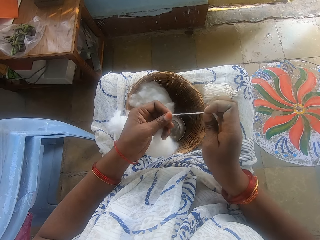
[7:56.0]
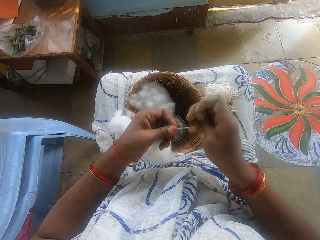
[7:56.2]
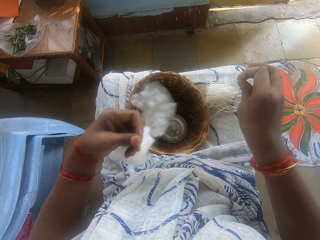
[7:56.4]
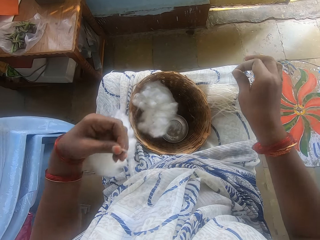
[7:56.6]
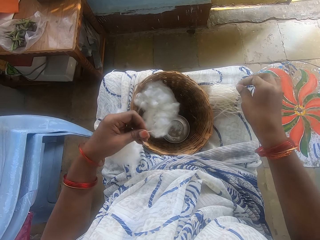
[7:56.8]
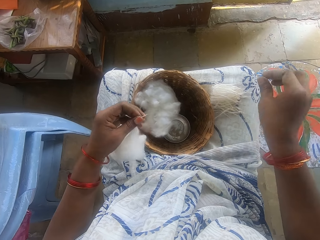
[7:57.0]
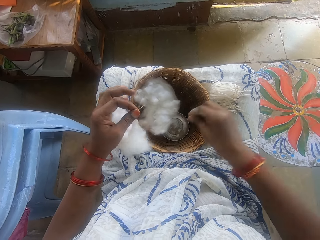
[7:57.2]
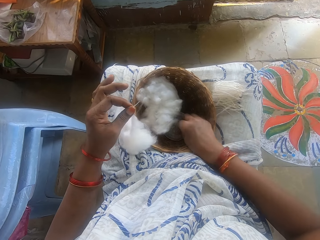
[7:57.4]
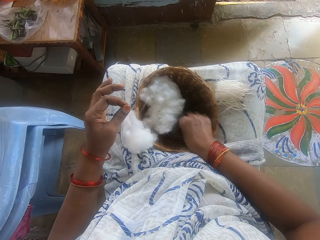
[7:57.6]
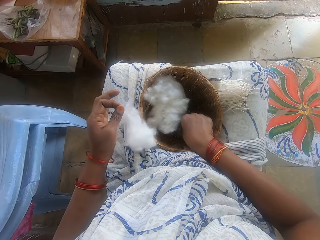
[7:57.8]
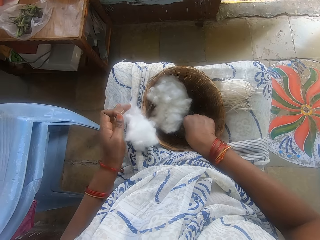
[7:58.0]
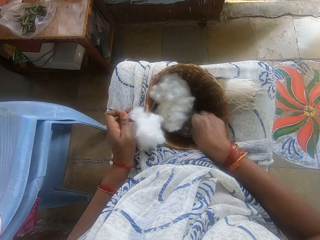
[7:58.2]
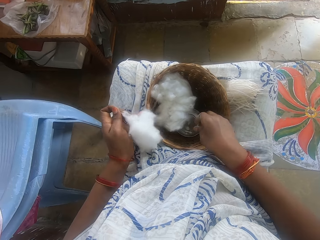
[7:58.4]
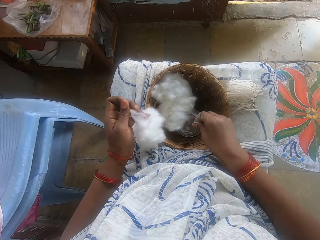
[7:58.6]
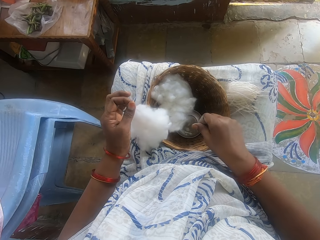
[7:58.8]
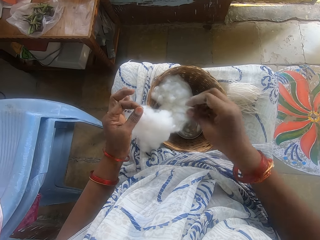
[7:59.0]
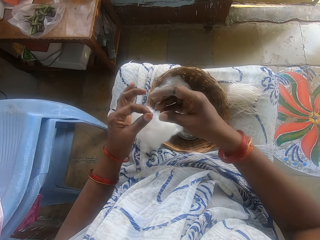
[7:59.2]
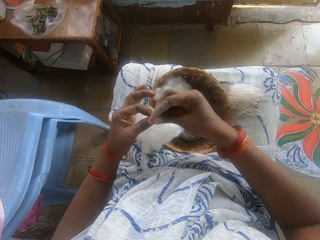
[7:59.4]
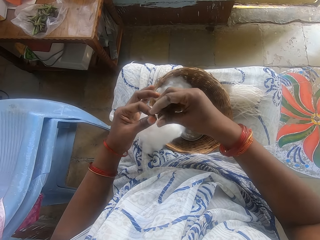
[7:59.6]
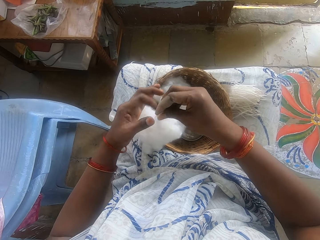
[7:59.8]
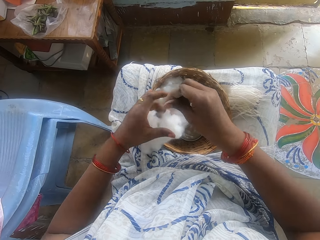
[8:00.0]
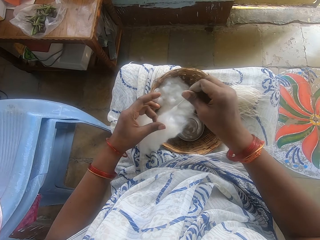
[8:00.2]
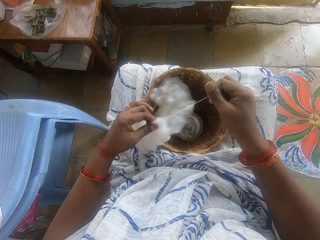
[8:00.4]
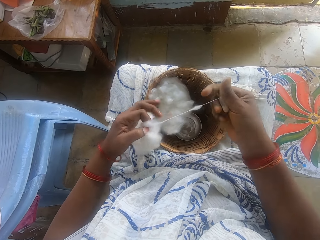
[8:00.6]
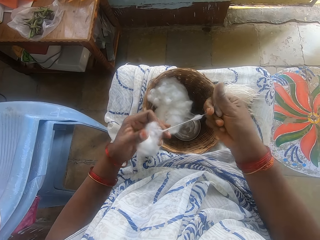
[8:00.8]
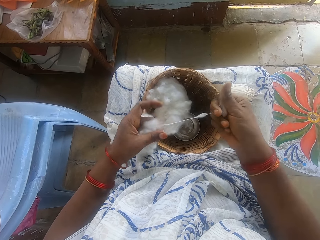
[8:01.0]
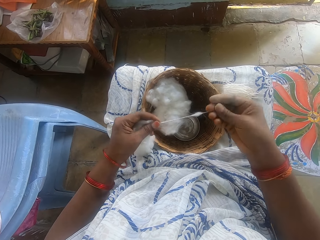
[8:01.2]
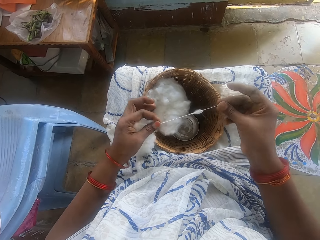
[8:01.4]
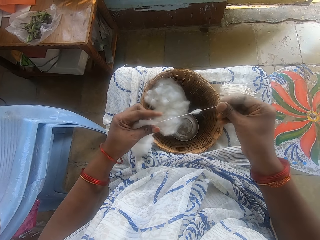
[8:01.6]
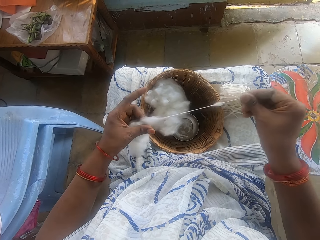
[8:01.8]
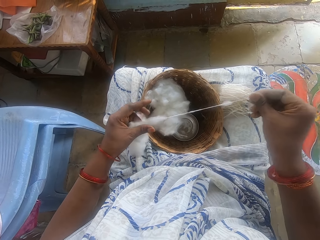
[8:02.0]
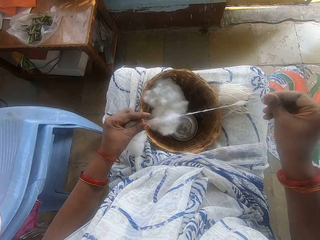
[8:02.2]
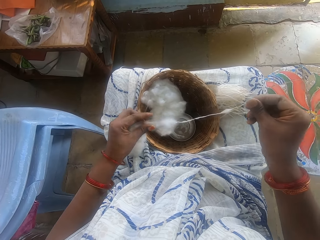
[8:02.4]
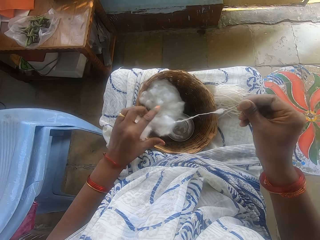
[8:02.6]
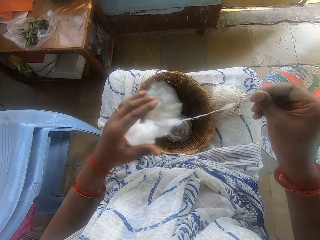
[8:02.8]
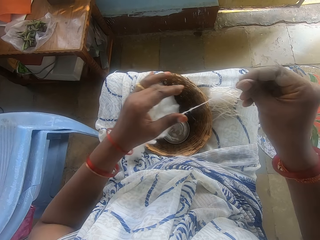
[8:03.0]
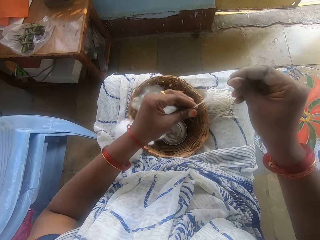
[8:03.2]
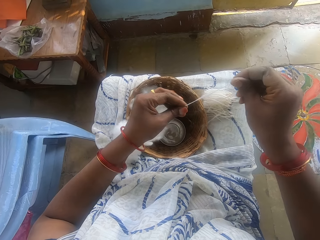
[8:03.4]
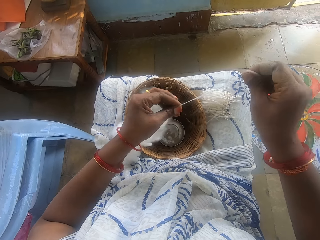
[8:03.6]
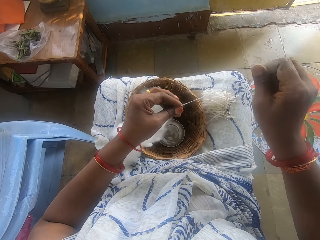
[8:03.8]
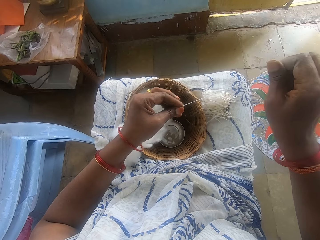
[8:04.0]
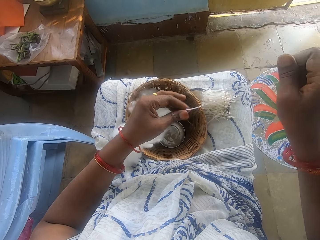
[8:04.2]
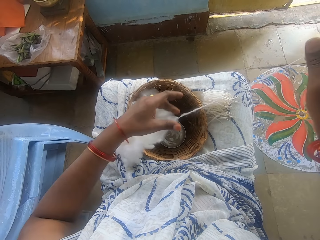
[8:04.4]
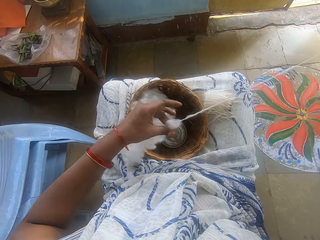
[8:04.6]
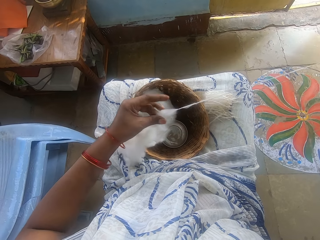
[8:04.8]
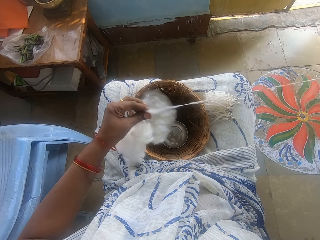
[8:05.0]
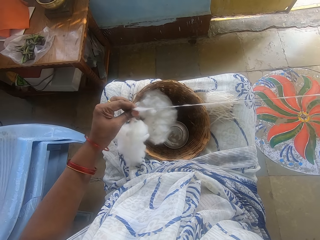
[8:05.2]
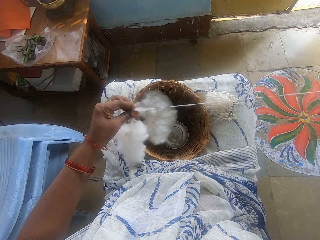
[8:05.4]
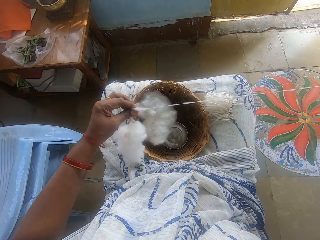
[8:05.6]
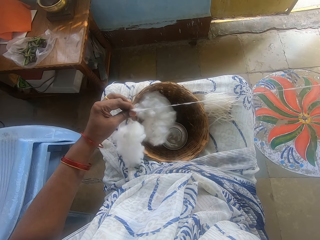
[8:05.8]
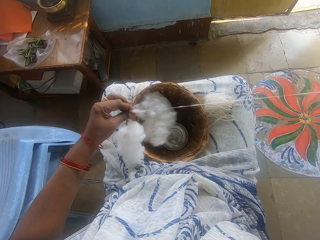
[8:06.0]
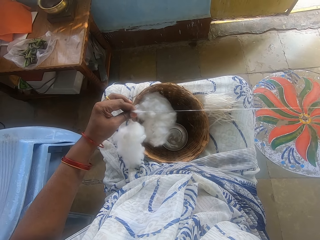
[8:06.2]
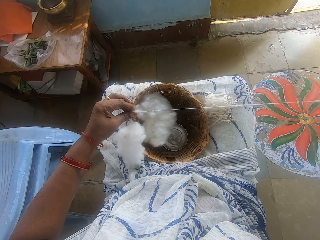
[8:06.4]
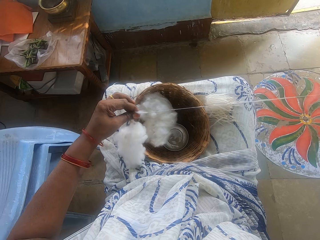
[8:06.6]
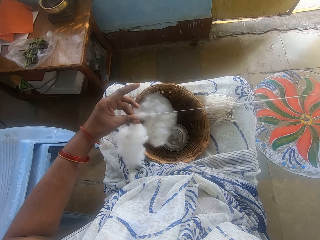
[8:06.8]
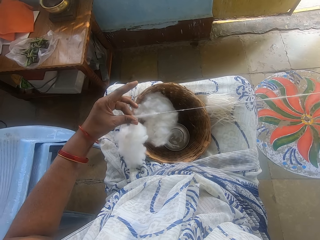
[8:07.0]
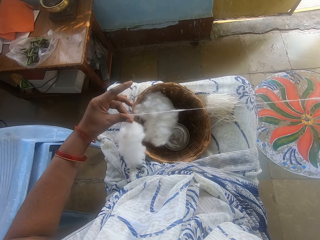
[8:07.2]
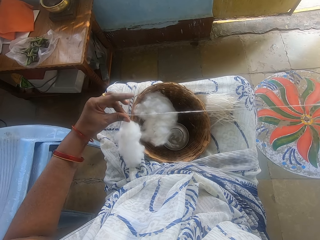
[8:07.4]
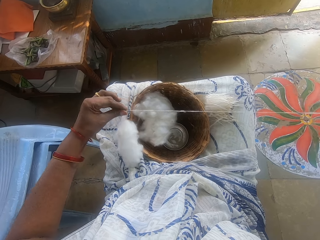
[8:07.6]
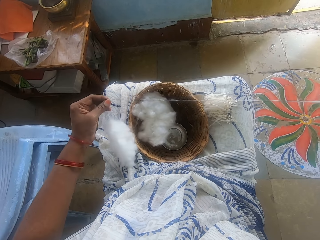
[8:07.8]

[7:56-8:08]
The camera wearer cuts the cotton wool. She drops the cotton wool on her lap. She touches water from the small bowl. She spins the cotton. She threads the cotton wool.

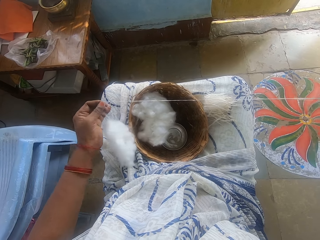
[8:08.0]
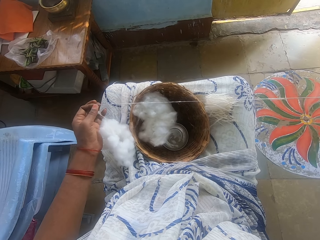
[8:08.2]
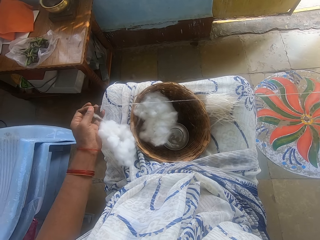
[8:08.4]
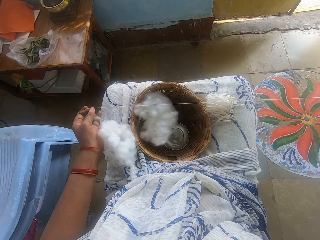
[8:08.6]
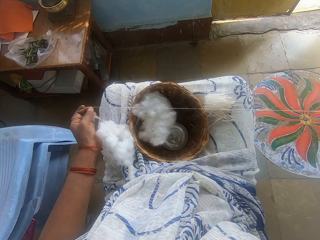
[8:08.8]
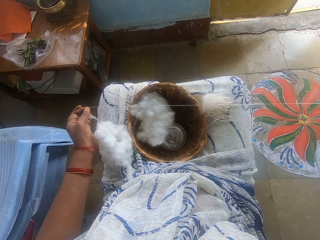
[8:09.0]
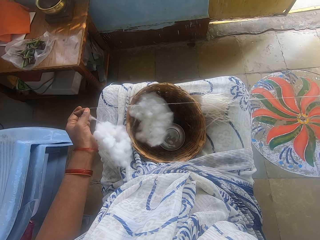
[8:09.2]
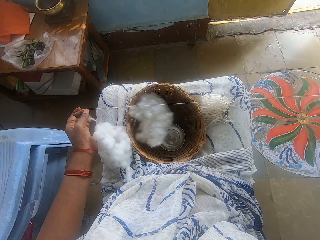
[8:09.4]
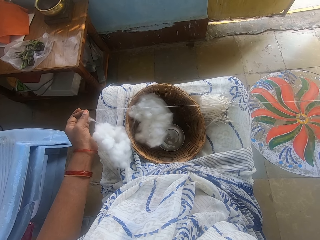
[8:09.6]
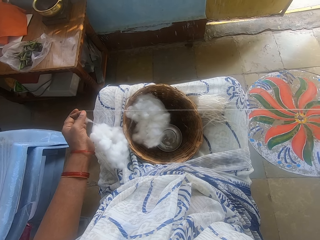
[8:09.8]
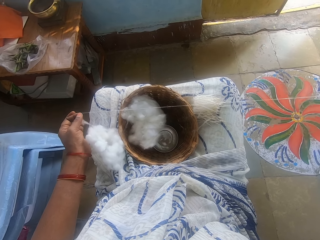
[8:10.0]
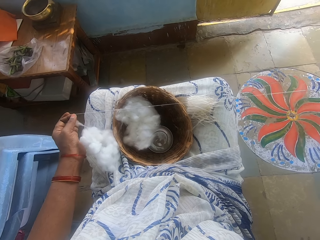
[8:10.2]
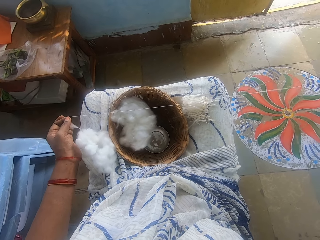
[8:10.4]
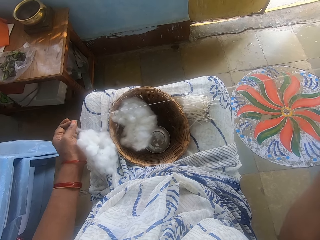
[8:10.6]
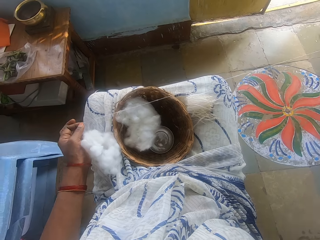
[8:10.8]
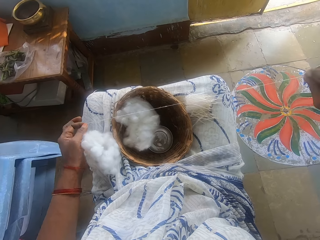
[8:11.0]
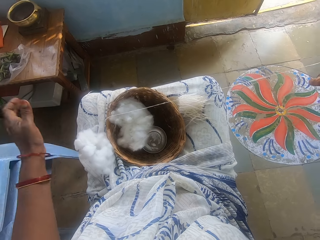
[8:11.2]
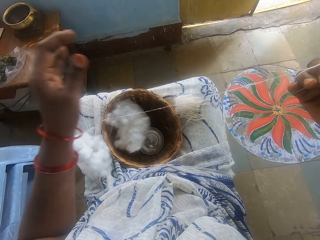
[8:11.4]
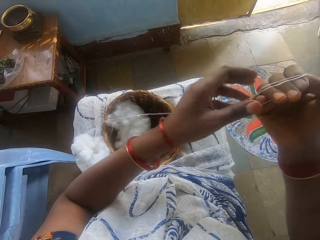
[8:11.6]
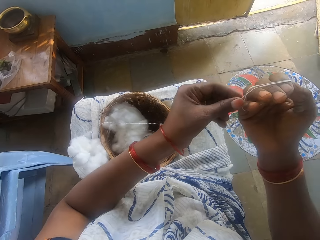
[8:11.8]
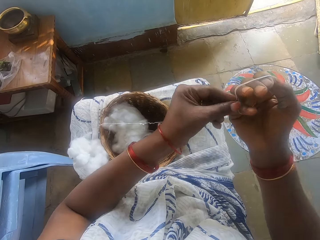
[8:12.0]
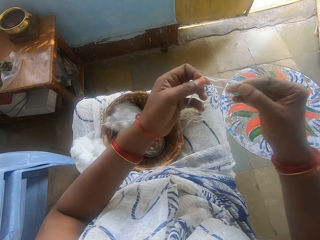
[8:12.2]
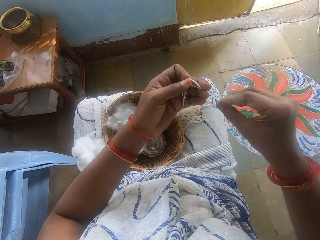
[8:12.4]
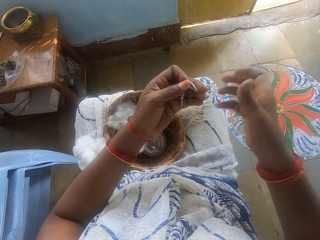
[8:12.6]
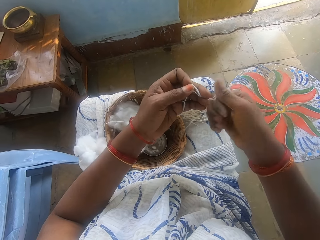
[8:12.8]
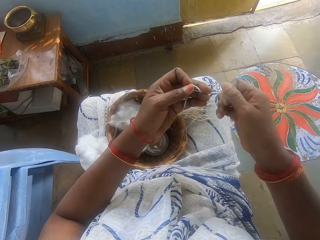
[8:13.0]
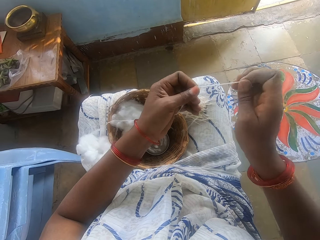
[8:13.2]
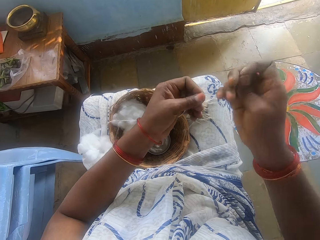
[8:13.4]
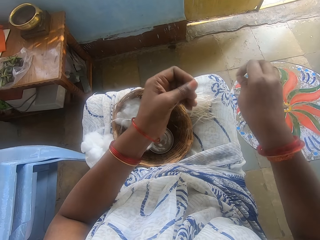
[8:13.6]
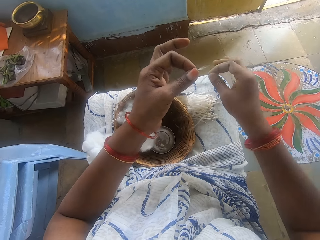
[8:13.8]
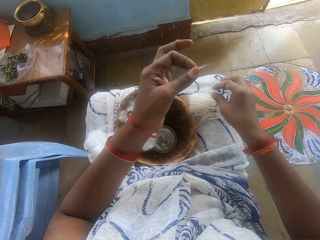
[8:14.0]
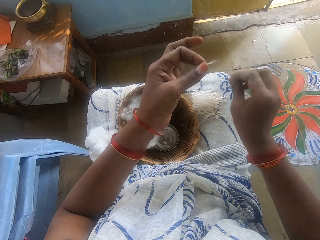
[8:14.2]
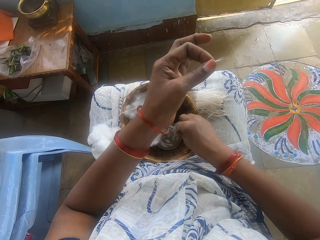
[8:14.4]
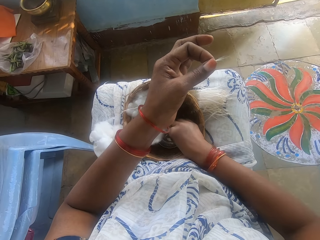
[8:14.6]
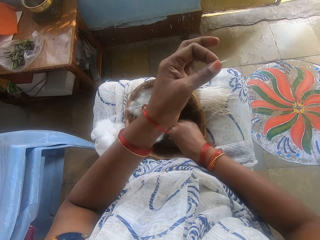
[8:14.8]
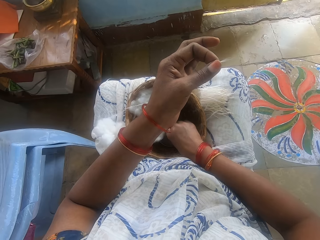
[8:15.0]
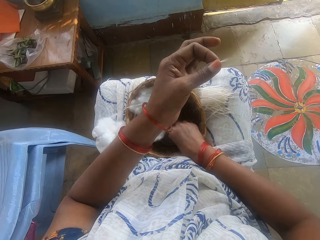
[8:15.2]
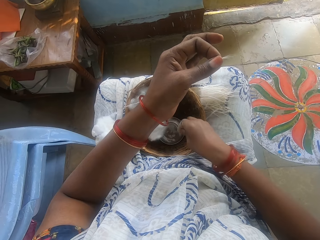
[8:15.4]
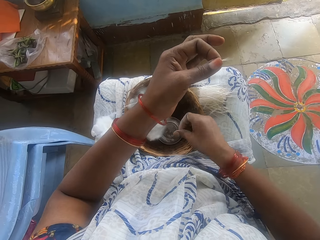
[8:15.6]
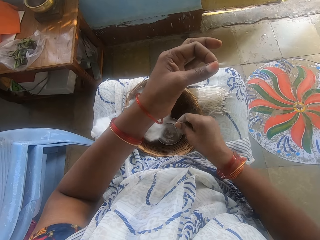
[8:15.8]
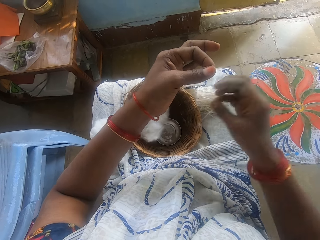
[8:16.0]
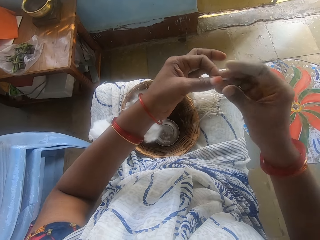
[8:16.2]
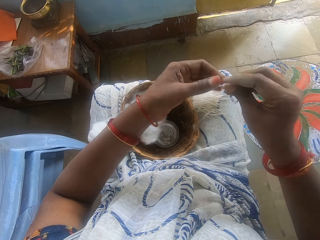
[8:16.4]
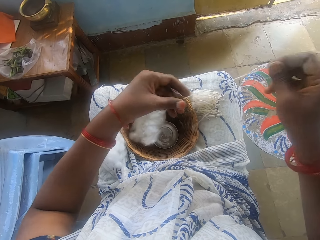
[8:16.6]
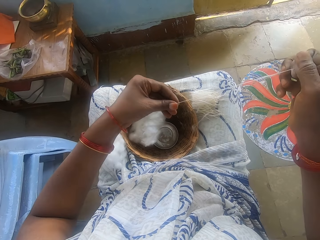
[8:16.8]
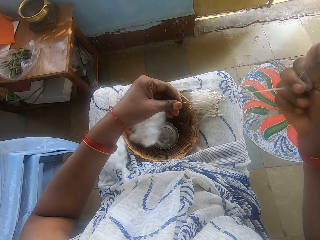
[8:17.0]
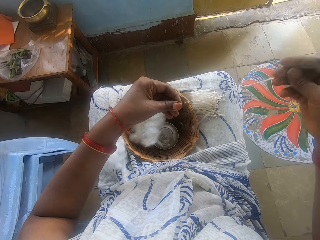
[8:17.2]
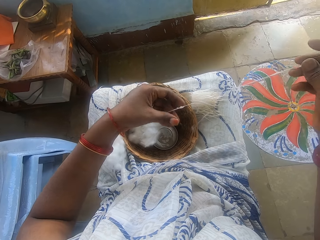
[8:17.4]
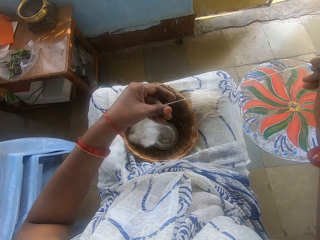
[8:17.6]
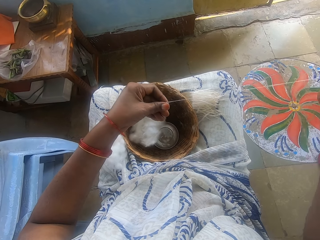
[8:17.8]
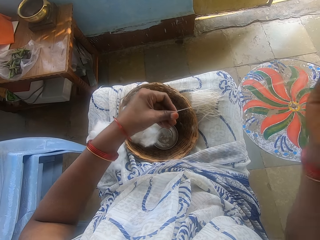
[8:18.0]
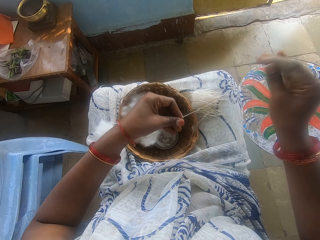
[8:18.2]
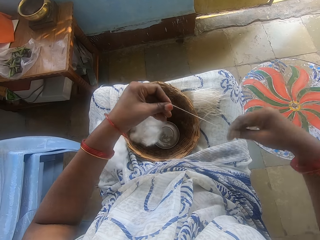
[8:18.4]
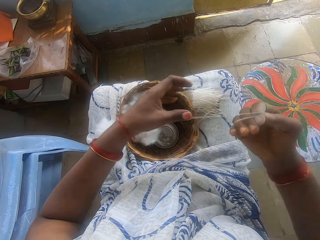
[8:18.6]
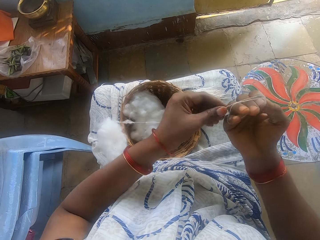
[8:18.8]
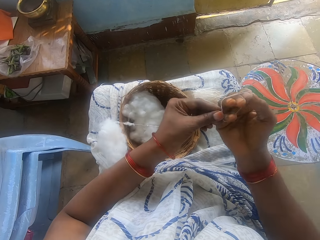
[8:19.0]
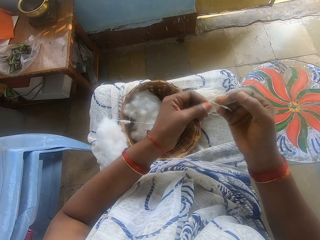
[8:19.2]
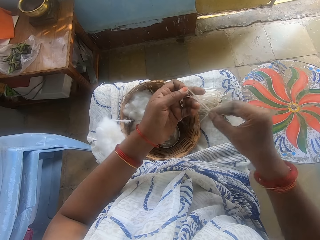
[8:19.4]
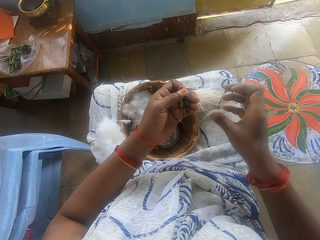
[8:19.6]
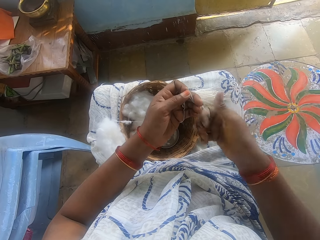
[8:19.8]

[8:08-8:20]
The camera wearer winds the cotton on the hand. She takes the cotton from the hand. She measures the cotton wool. She spins the cotton. She cuts the cotton wool. She drops the cotton wool on her lap. She touches water from the small bowl. She spins the cotton. She threads the cotton wool. She measures the cotton wool. She winds the cotton on the hand. She takes the cotton from the hand.
